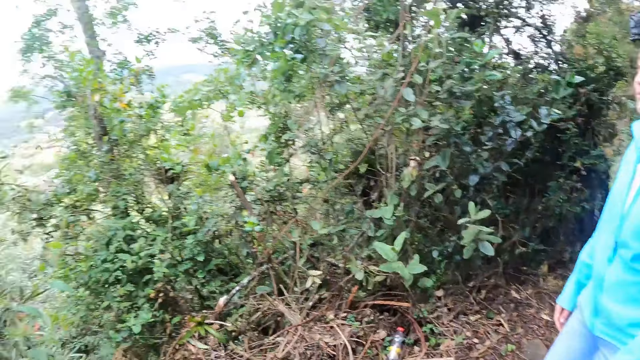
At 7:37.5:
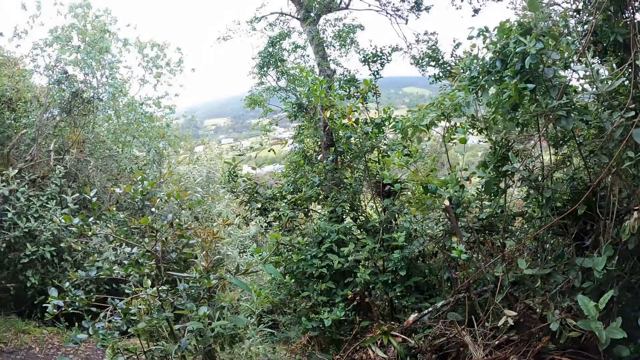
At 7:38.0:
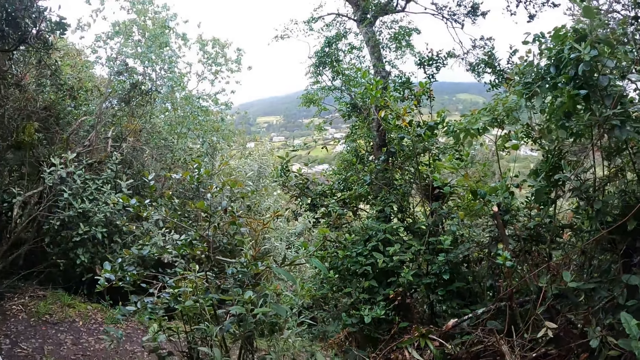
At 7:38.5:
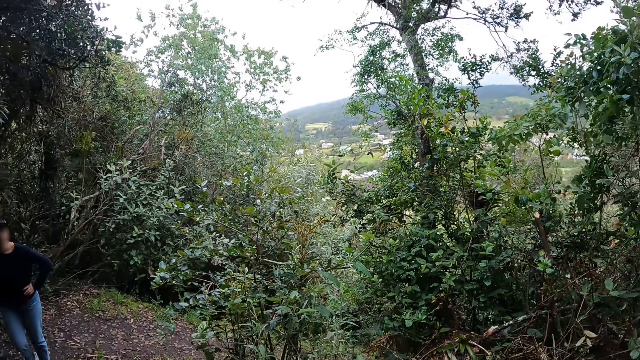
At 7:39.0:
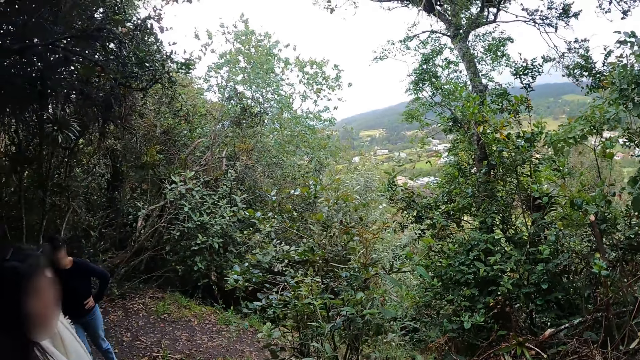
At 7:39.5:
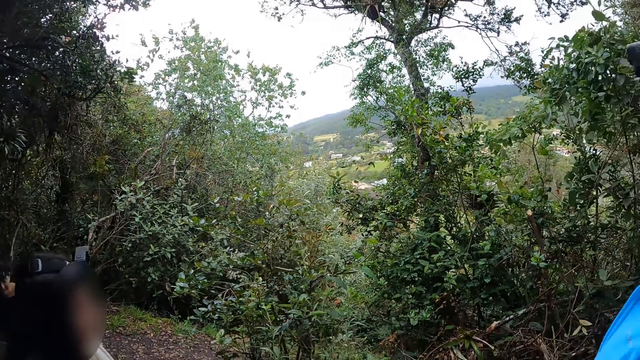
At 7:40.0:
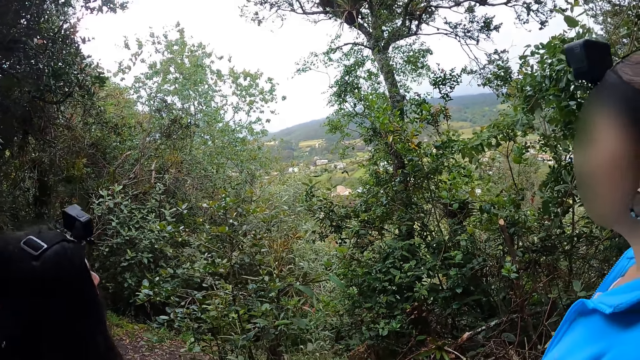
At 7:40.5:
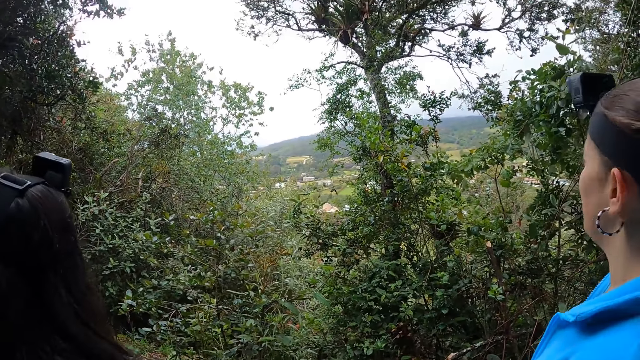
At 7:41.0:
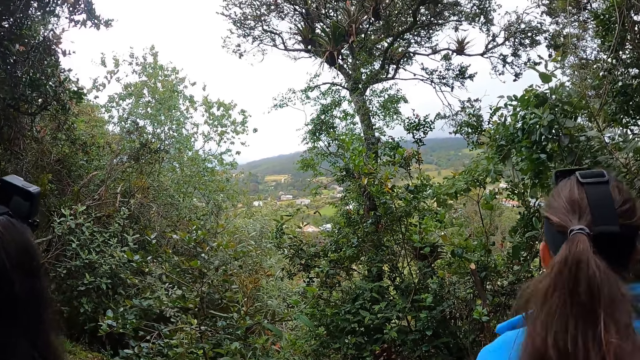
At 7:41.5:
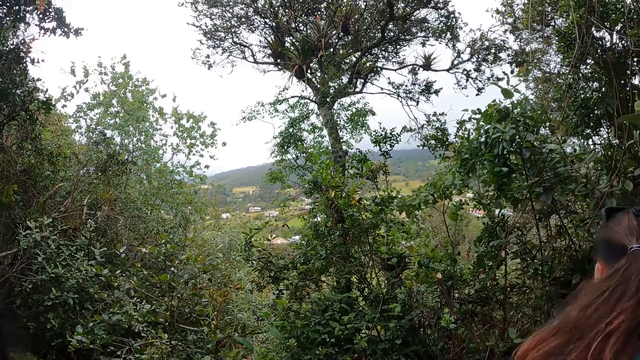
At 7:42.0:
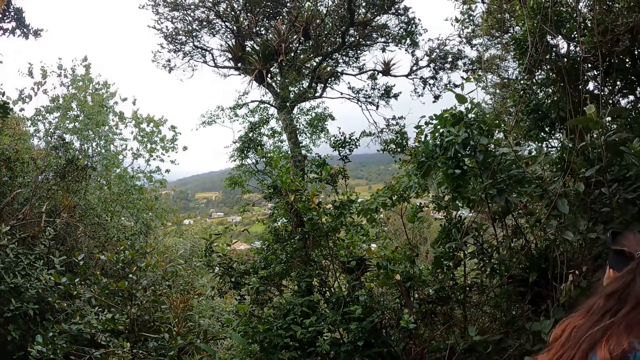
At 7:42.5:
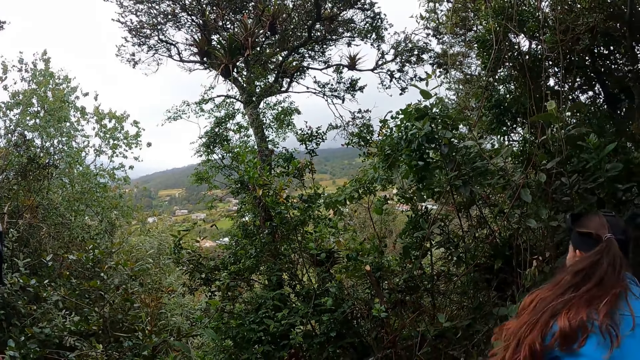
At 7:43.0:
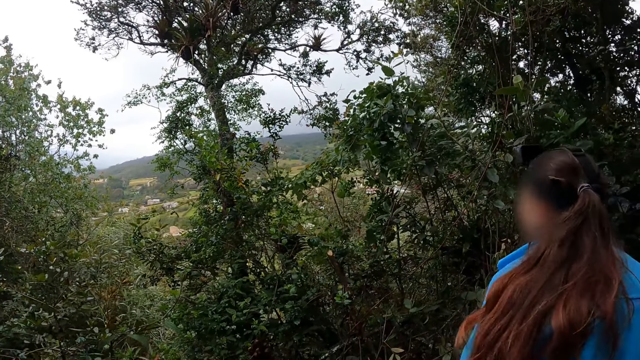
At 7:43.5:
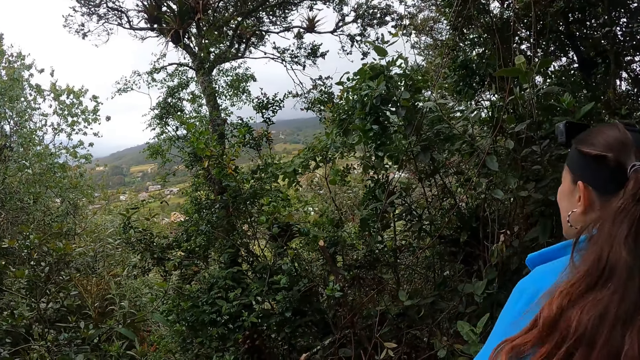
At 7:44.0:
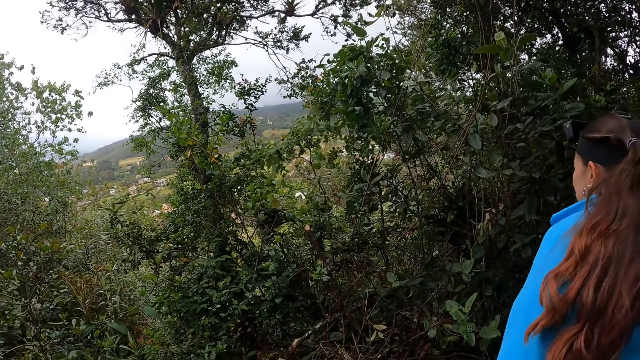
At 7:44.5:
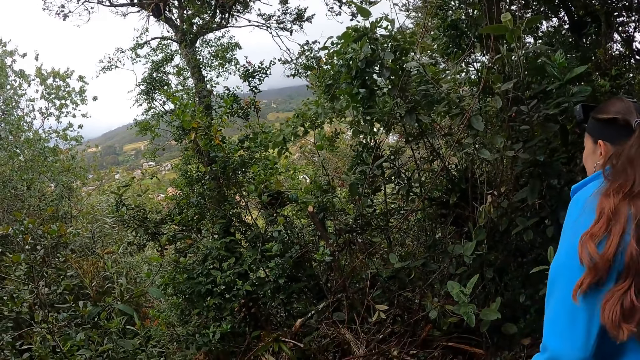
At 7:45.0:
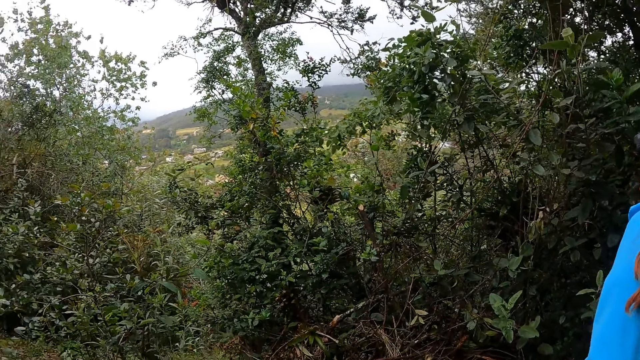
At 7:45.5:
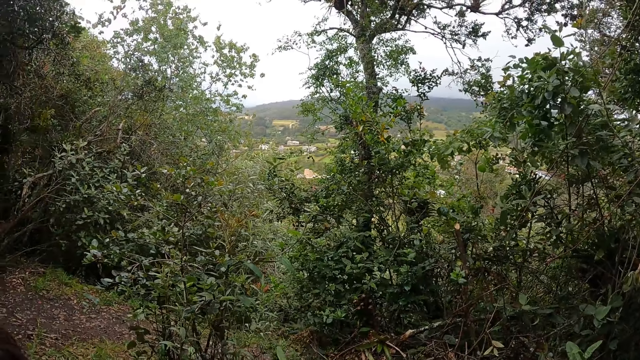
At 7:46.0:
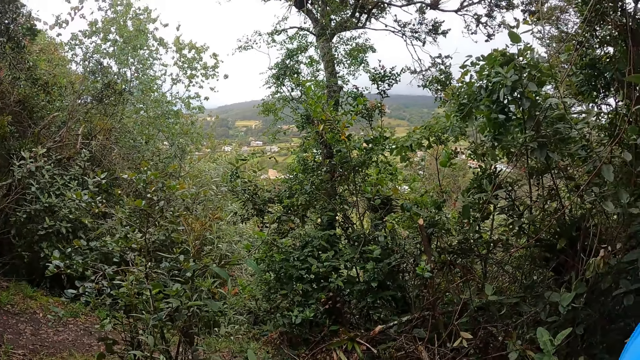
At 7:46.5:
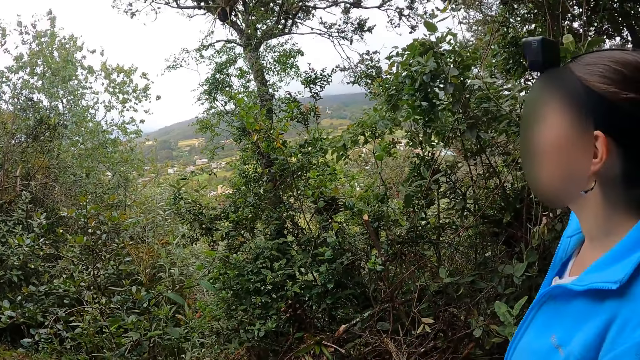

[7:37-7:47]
The camera wearer looks around. A woman looks around.

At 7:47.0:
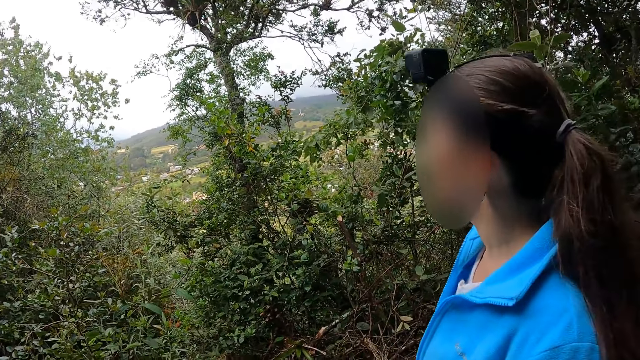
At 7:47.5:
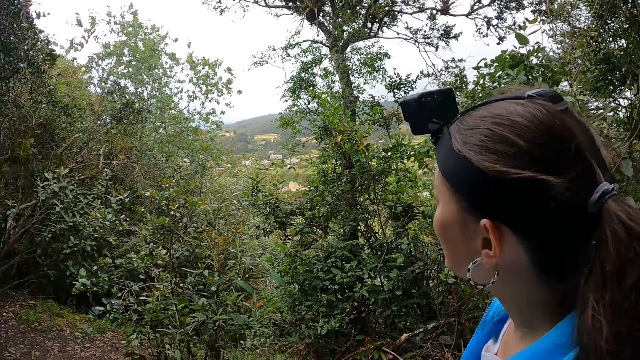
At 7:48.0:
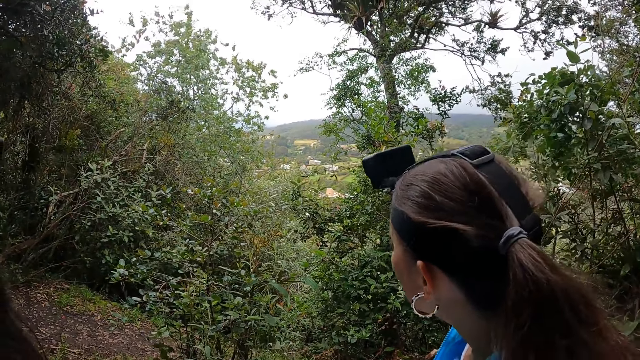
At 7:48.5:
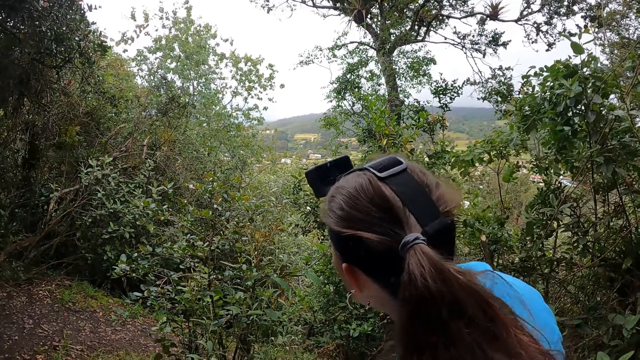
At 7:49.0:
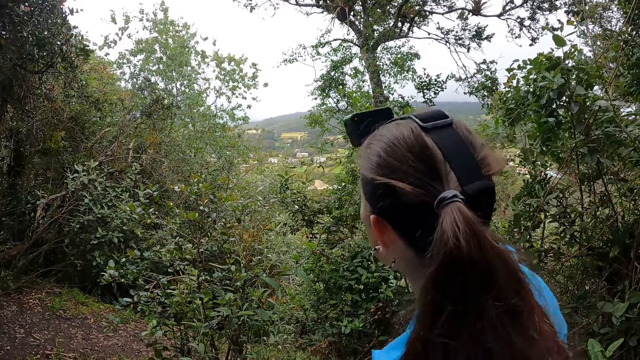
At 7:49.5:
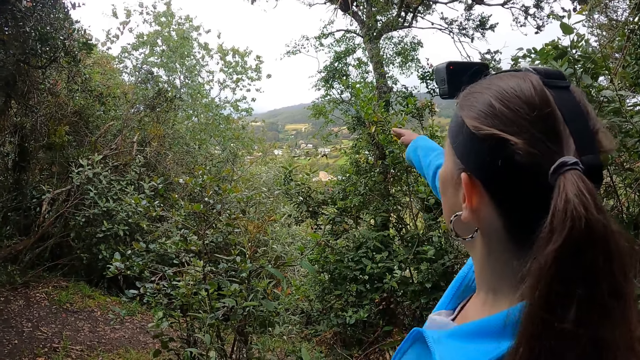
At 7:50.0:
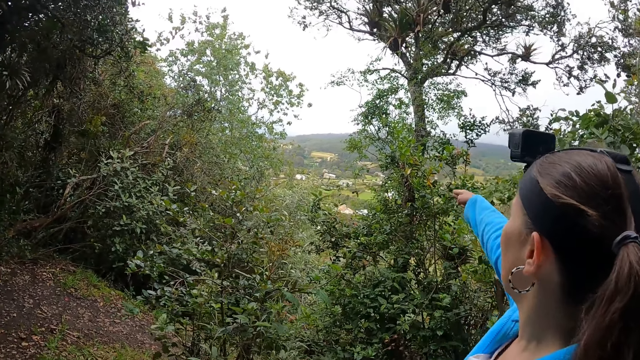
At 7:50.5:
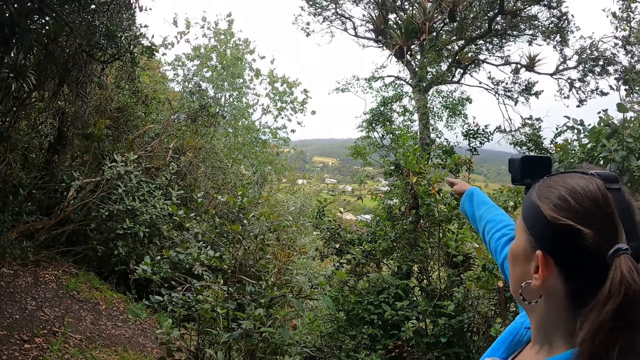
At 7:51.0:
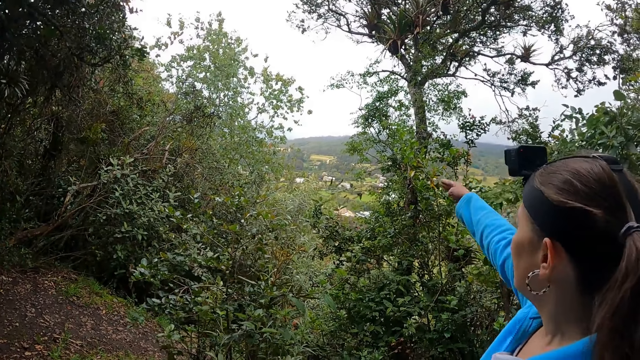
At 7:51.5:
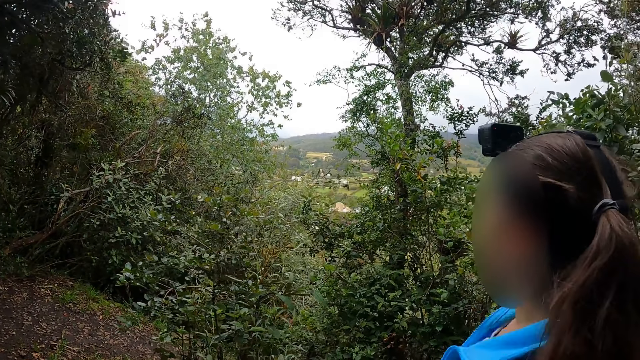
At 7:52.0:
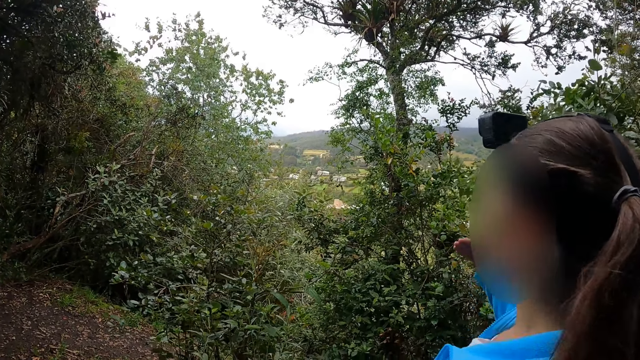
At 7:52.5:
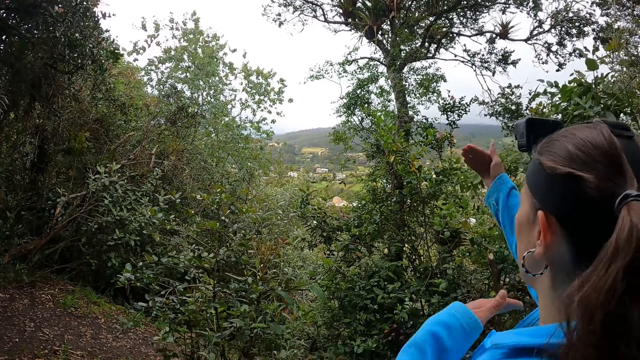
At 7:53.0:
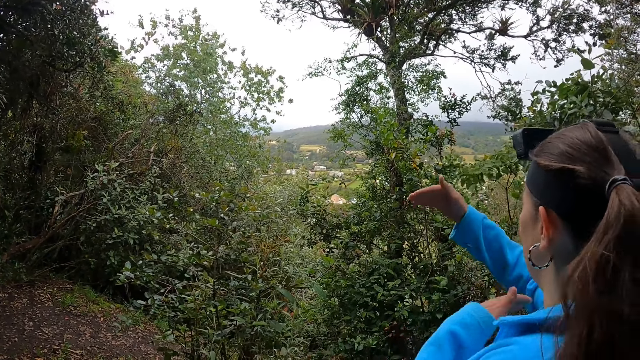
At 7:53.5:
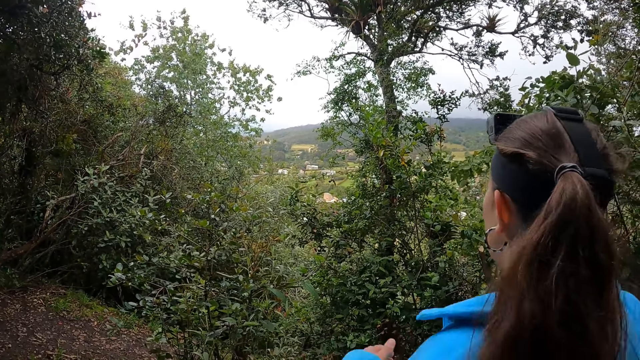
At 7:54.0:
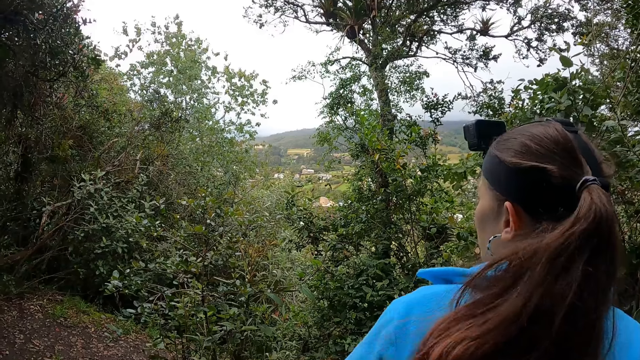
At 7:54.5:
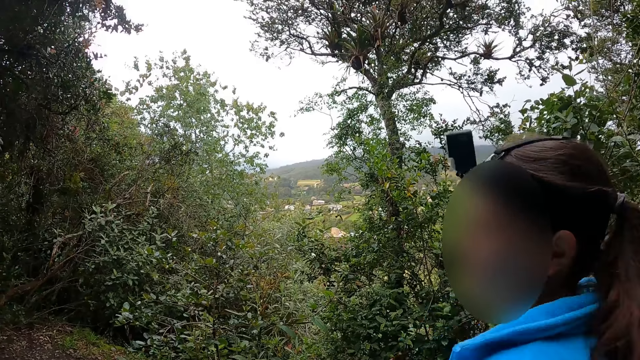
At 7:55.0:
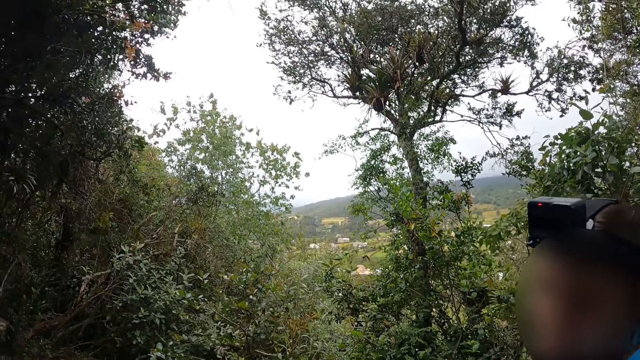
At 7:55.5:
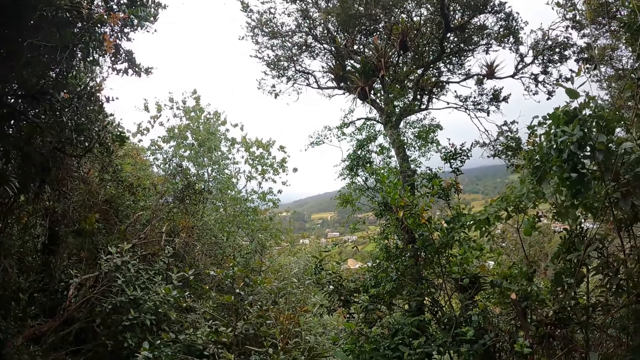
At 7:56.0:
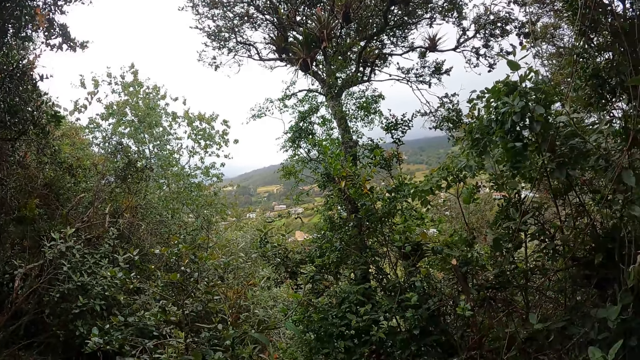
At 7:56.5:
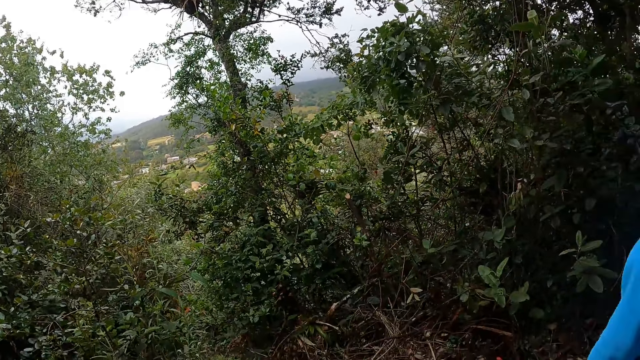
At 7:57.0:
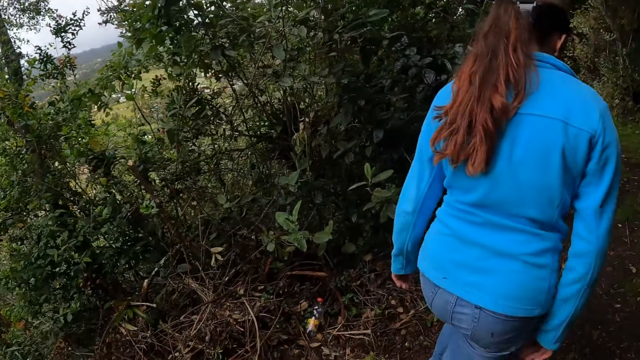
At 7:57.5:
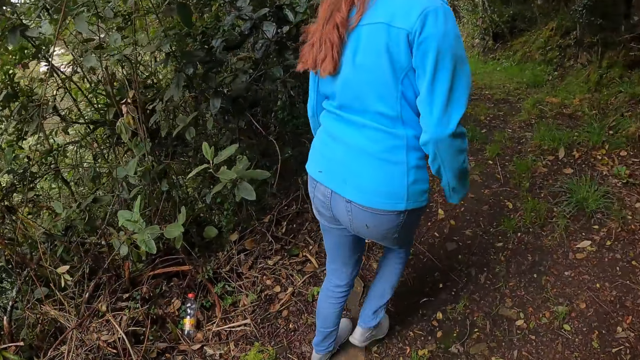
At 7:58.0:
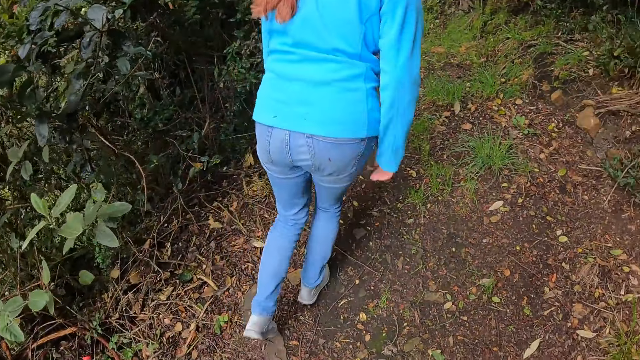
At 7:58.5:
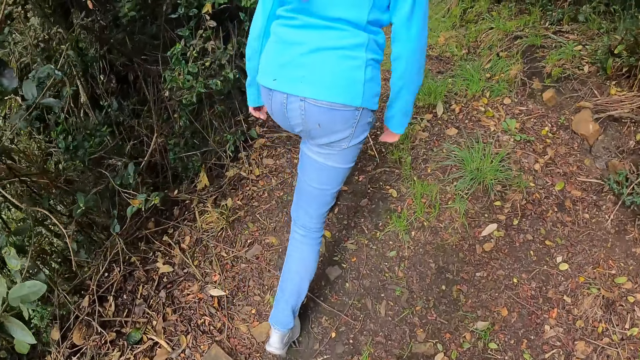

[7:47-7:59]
A woman points with the right hand. The woman gestures. The woman walks around. The camera wearer walks around.
